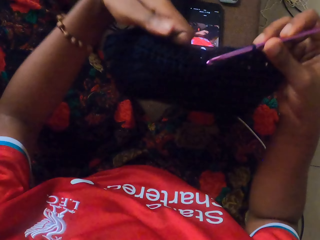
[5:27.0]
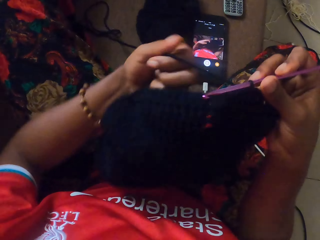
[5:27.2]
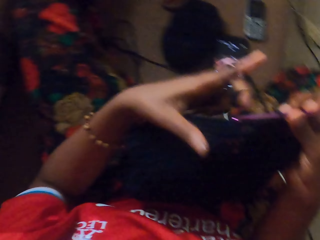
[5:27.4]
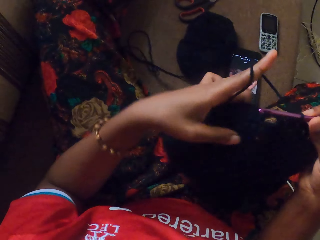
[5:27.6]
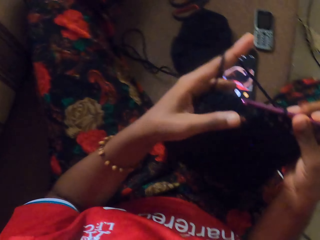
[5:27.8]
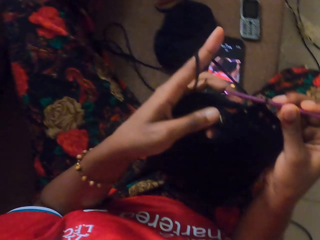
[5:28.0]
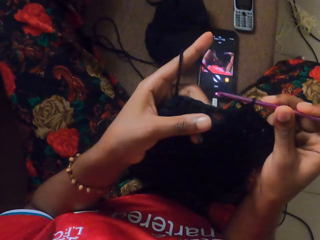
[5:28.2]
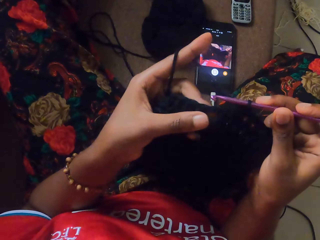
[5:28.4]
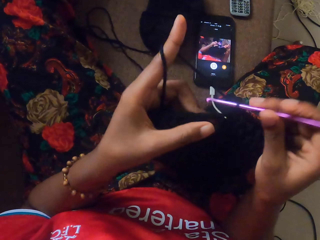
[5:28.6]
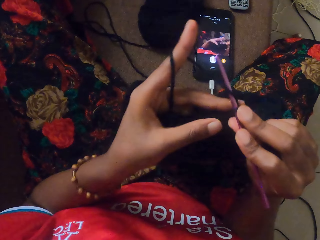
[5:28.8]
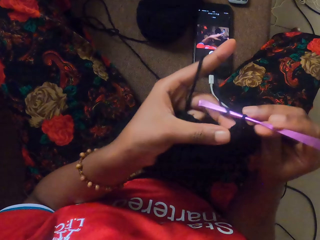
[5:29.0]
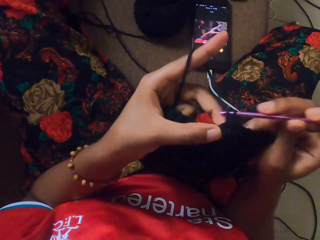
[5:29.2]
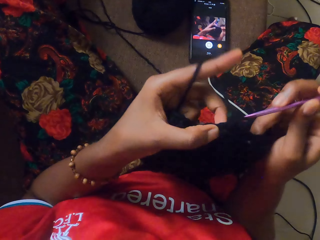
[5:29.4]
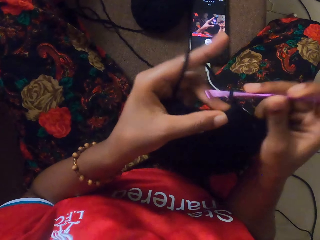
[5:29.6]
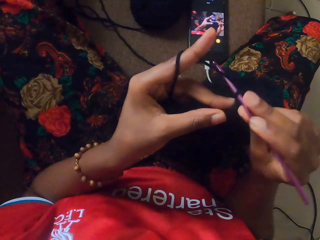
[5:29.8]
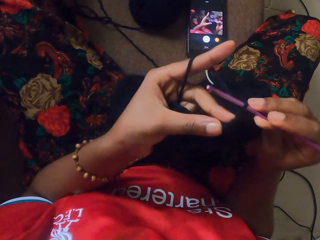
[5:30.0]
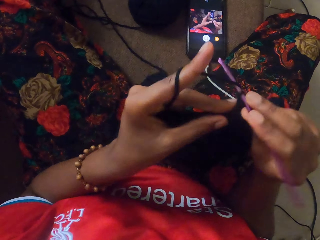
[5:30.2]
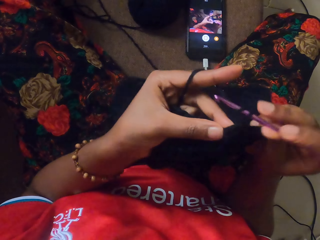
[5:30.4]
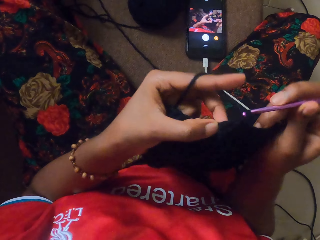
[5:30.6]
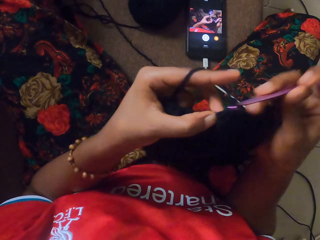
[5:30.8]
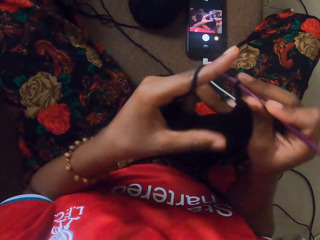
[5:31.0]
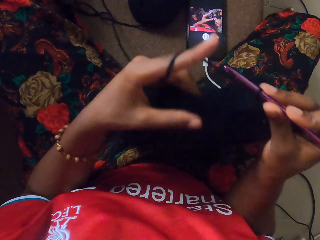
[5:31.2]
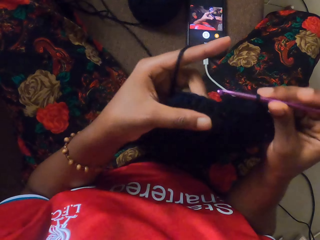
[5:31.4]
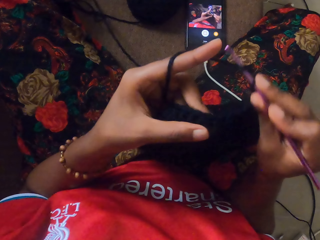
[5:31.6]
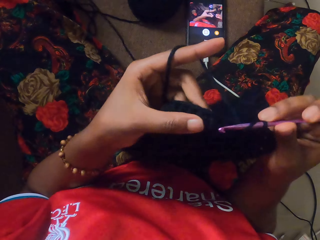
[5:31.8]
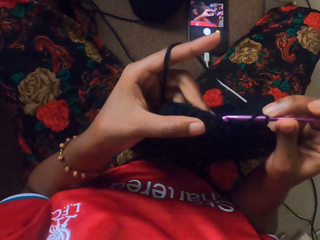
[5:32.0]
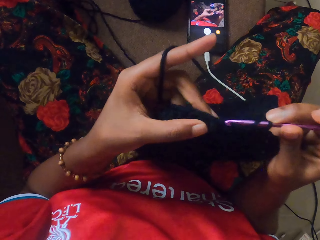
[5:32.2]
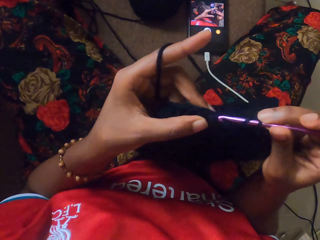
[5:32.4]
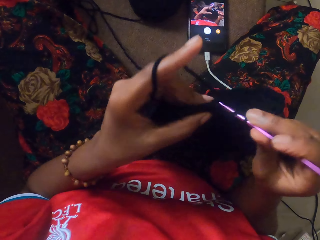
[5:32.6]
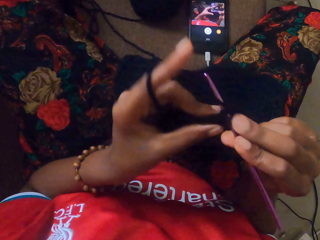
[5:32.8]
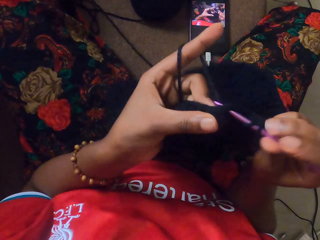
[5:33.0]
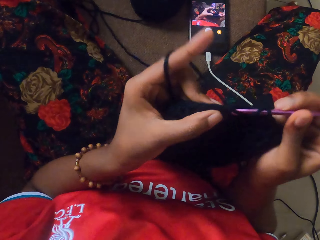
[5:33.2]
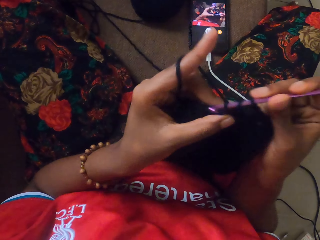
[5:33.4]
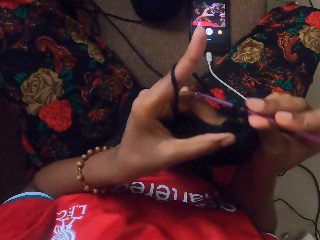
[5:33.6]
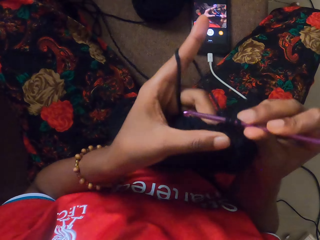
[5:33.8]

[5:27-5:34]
The camera wearer crochets yarn with the knitting needle with both hands.

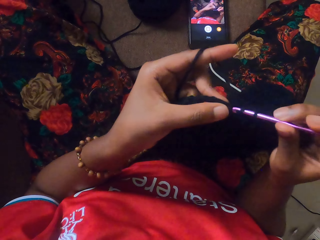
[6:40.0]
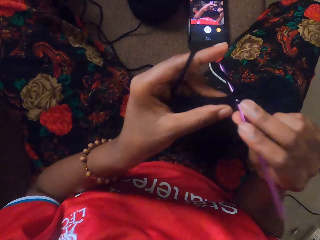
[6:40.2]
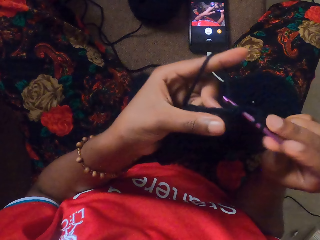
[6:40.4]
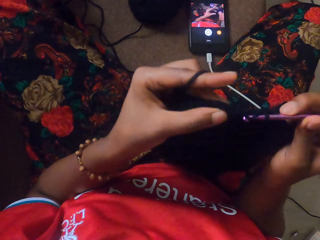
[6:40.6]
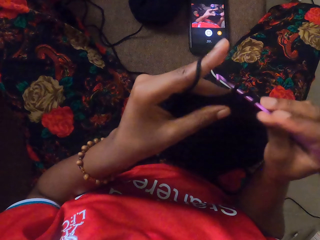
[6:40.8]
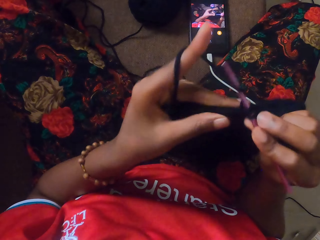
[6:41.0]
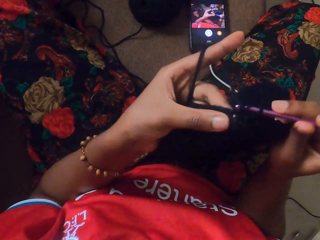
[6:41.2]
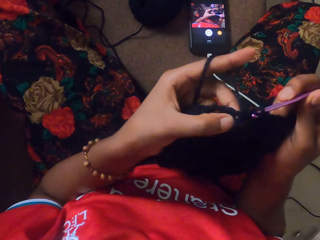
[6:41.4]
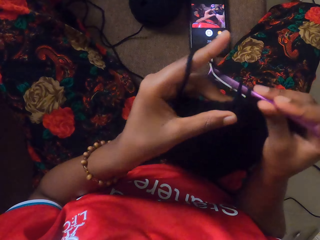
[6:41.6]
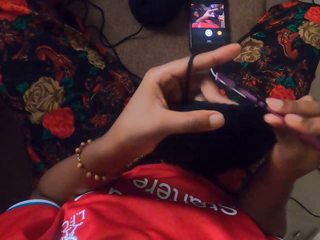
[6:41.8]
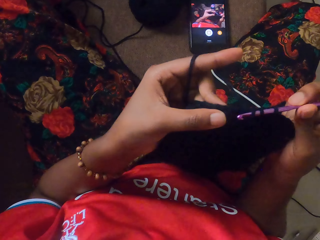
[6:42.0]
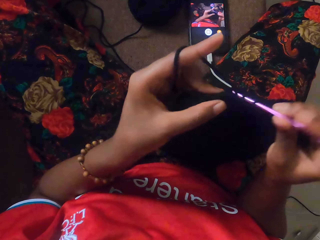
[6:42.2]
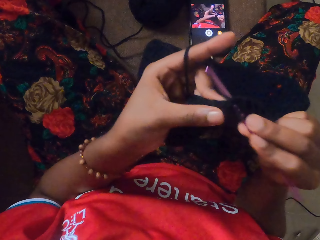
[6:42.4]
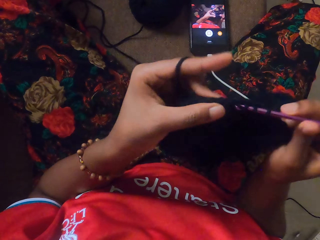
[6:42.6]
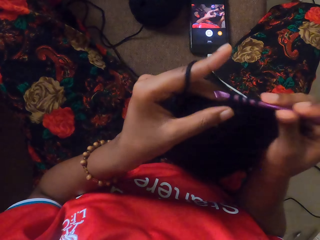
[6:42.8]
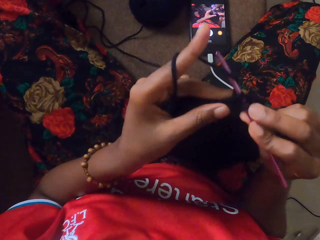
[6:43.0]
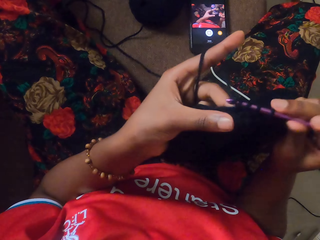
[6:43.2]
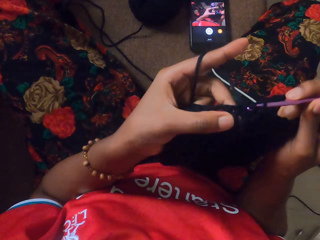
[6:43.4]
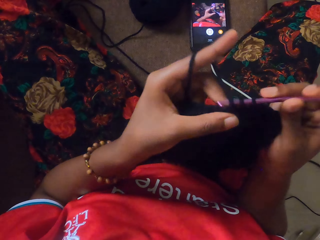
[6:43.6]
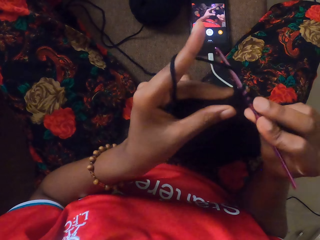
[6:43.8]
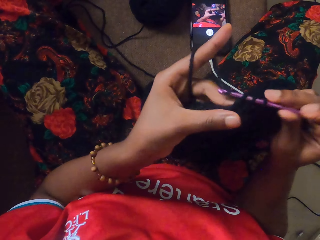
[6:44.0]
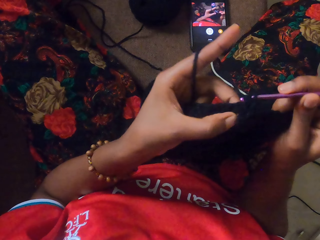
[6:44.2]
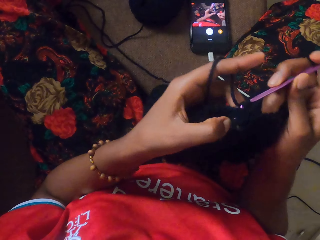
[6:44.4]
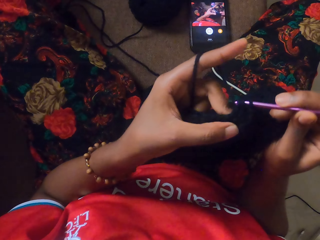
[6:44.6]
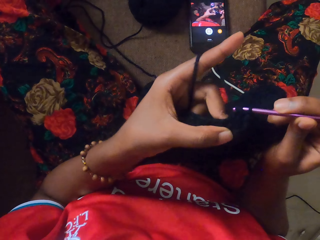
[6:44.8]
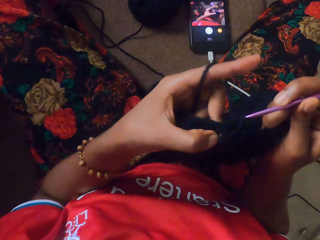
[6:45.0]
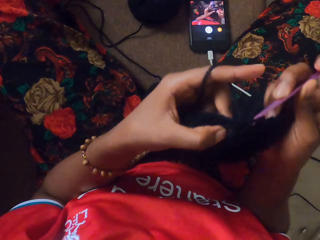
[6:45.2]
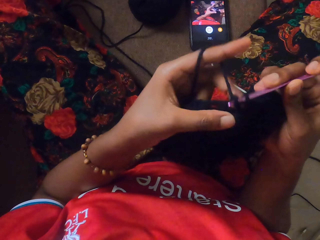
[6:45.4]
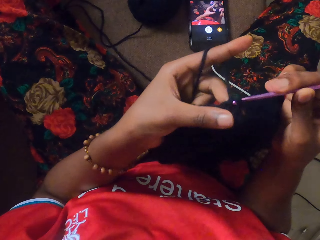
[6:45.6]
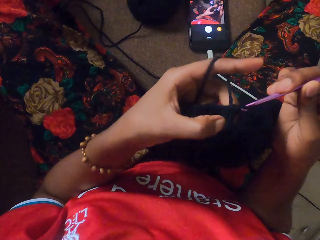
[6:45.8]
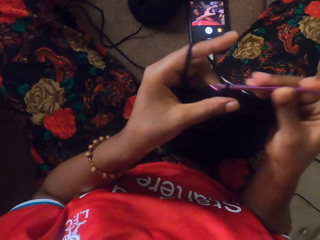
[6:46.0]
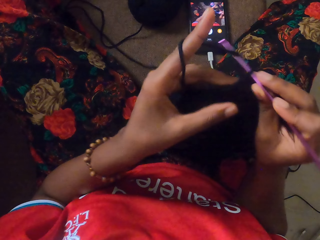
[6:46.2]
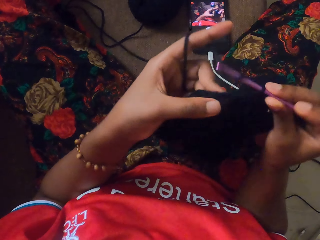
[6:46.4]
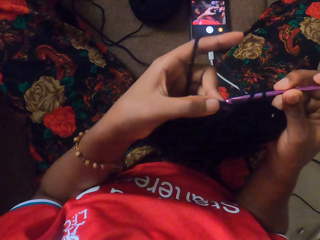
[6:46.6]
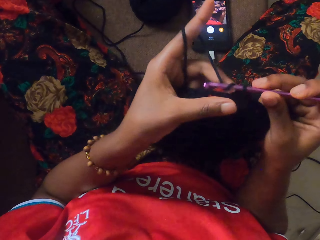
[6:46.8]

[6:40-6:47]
The camera wearer crochets yarn with the knitting needle with both hands.

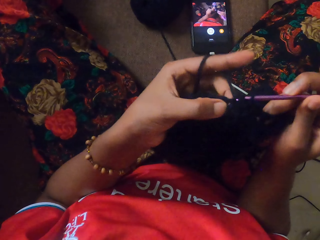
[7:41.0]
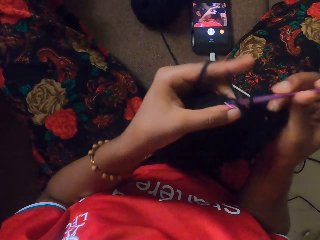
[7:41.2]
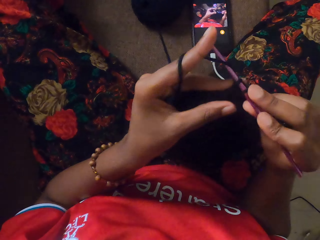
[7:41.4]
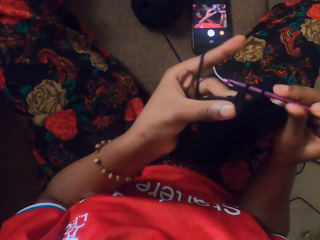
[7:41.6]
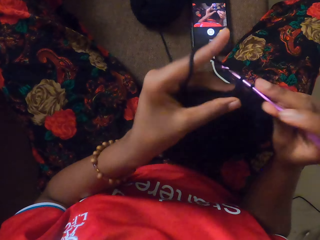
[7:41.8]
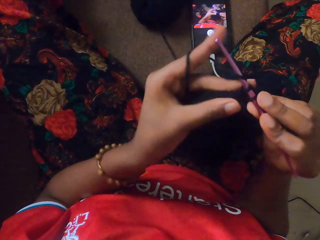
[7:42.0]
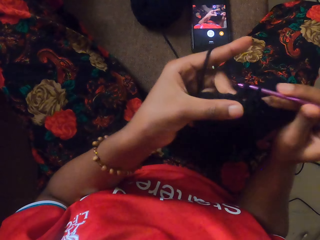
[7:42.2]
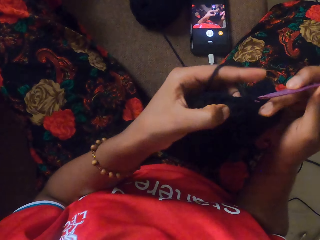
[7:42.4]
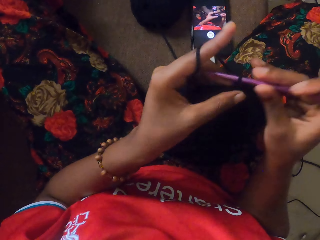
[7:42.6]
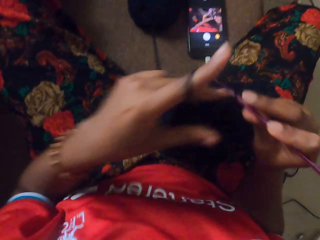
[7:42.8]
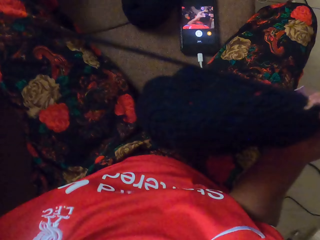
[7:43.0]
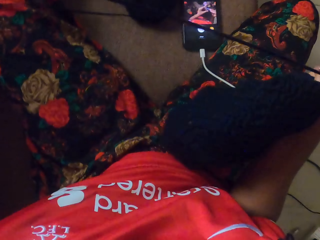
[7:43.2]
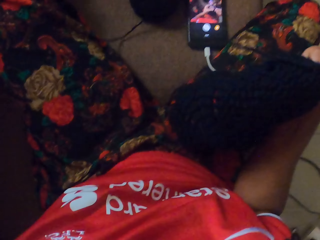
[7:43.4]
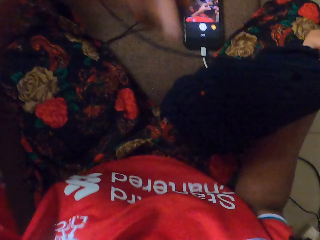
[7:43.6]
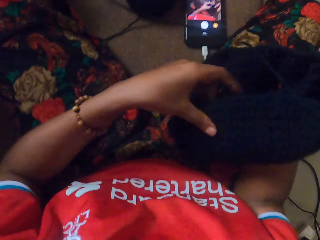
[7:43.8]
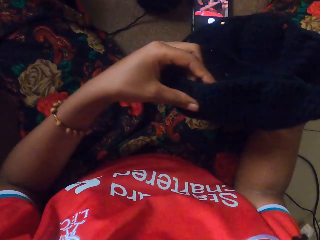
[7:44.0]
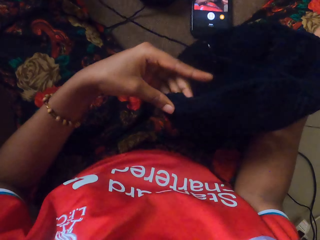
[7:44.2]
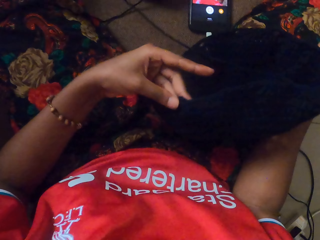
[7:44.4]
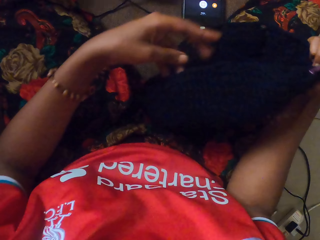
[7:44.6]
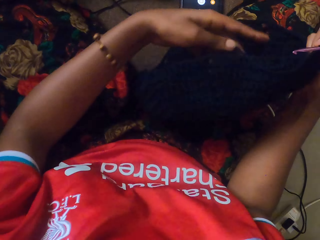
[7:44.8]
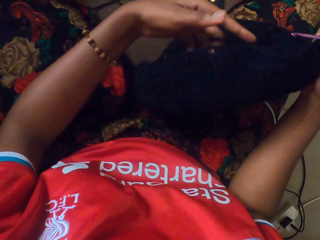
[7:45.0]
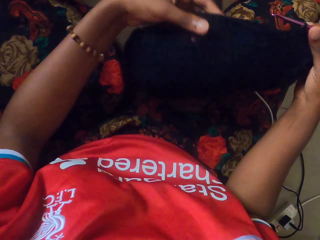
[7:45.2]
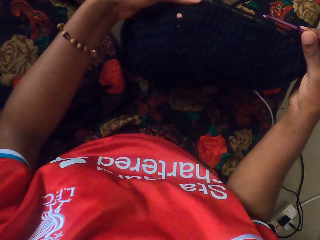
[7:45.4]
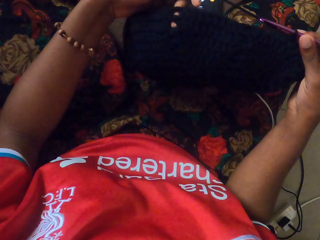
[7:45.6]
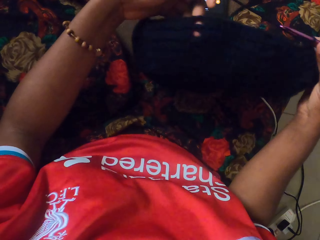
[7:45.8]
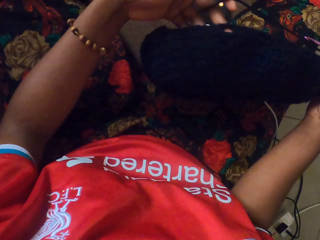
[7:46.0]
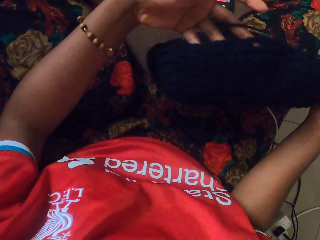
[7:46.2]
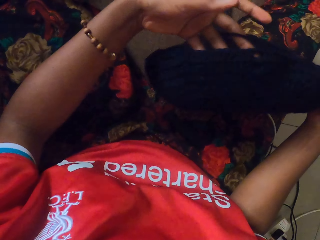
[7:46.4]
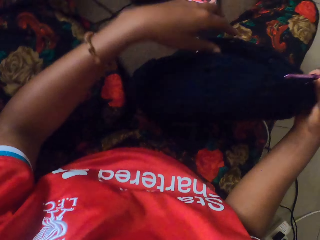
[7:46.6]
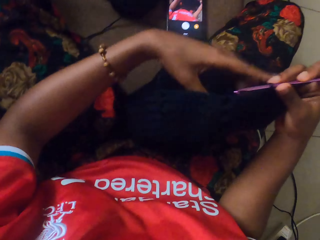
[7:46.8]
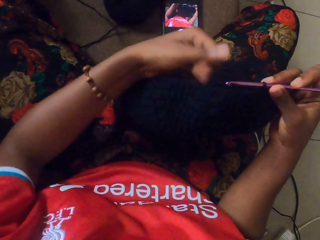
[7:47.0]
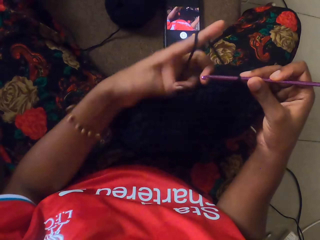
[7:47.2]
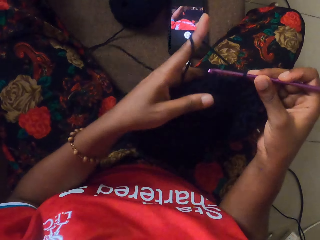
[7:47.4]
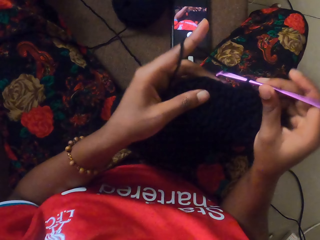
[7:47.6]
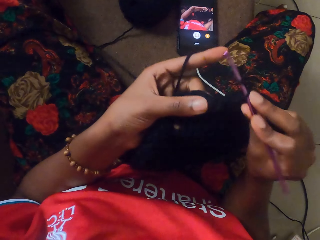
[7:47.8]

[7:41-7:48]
The camera wearer pulls the yarn with her left hand. She holds the yarn with both hands. She crochets the yarn with the knitting needle with both hands.
